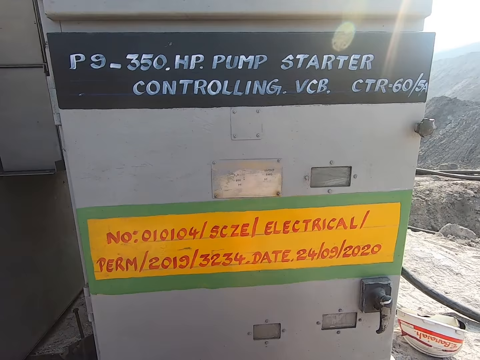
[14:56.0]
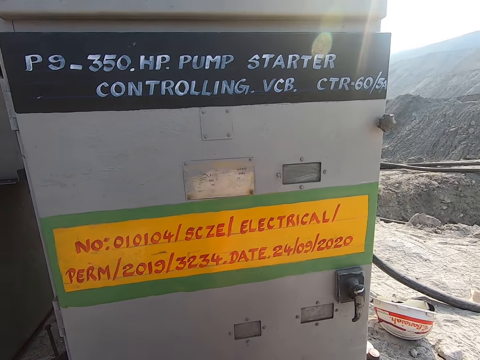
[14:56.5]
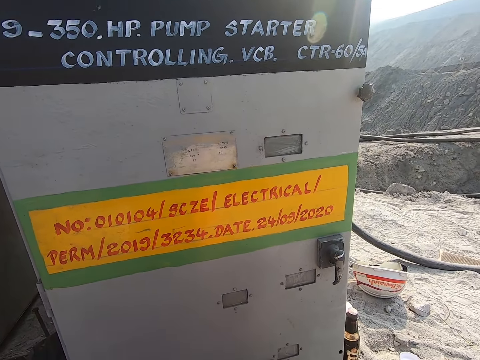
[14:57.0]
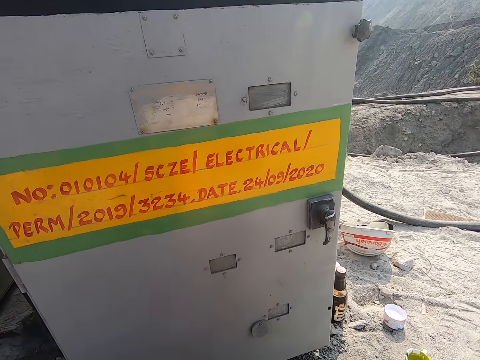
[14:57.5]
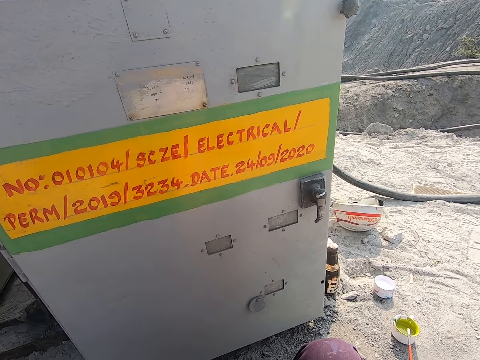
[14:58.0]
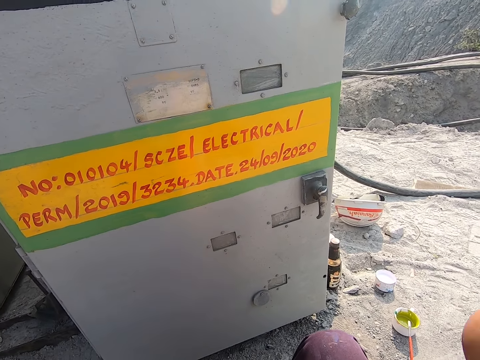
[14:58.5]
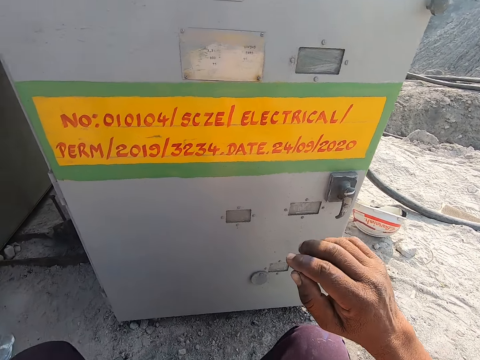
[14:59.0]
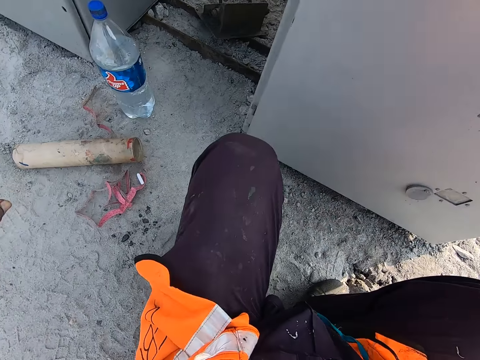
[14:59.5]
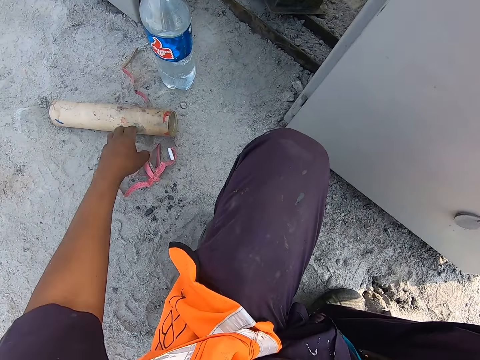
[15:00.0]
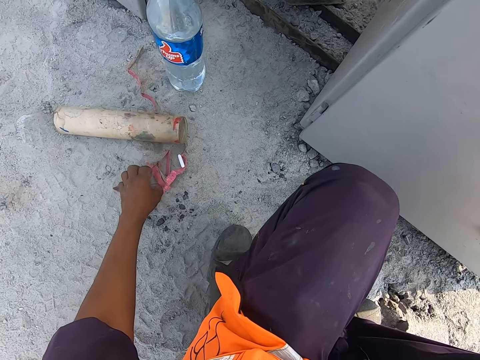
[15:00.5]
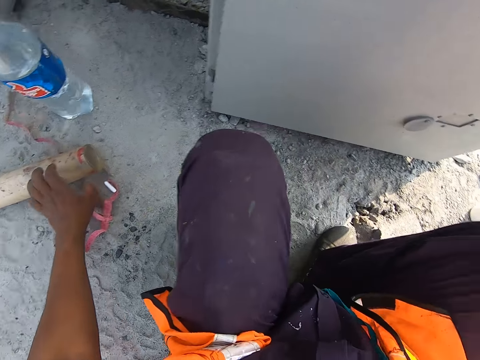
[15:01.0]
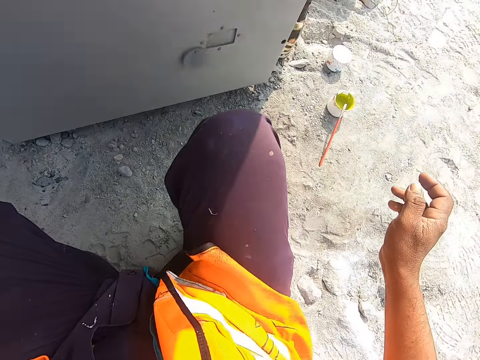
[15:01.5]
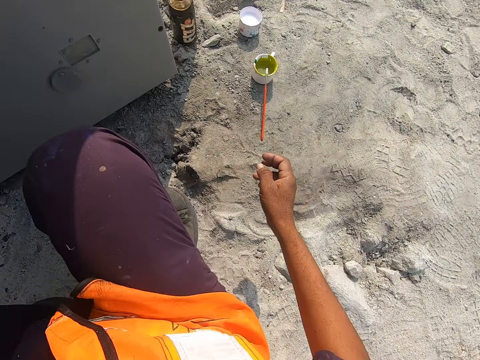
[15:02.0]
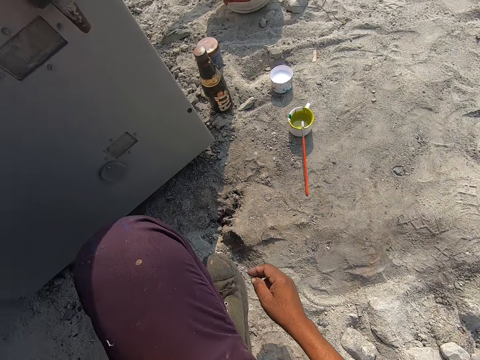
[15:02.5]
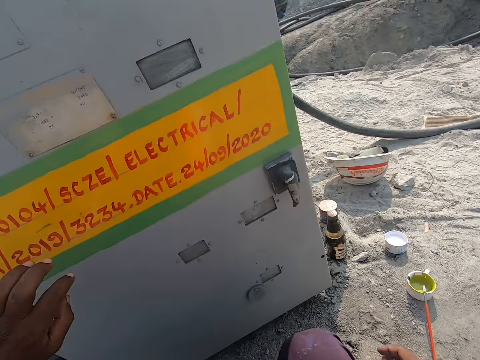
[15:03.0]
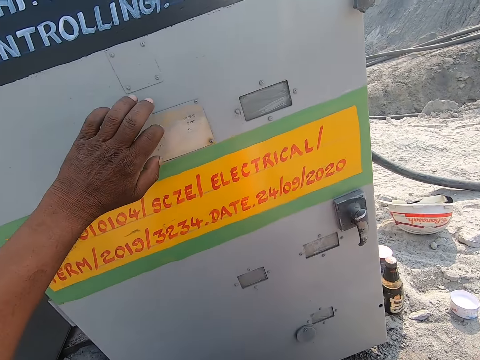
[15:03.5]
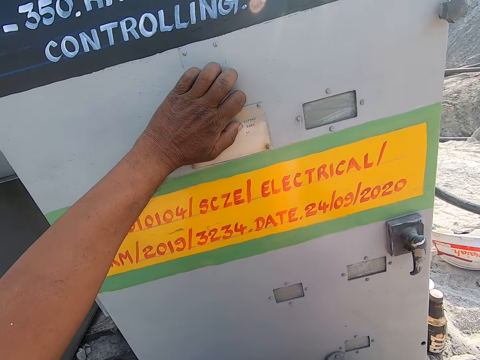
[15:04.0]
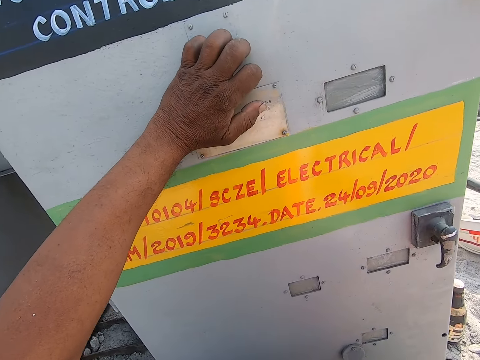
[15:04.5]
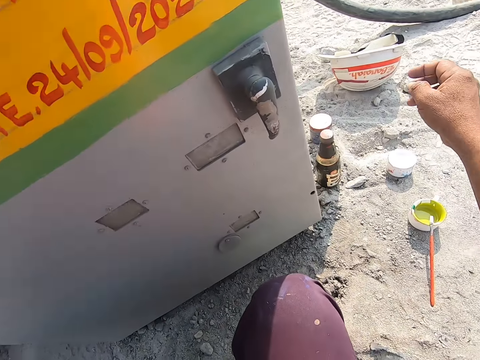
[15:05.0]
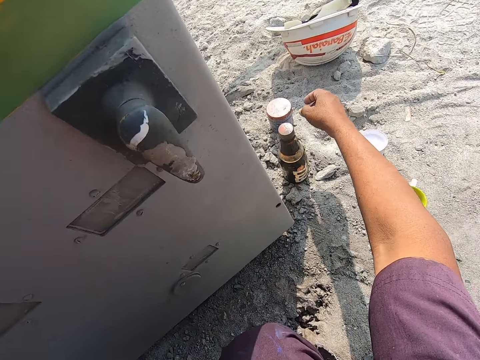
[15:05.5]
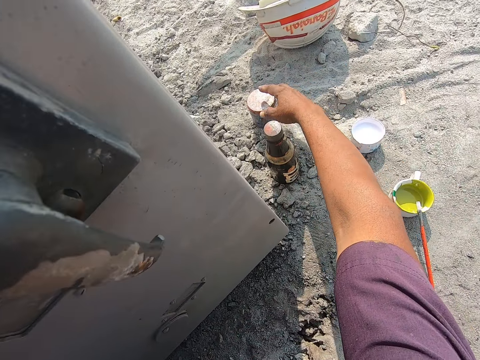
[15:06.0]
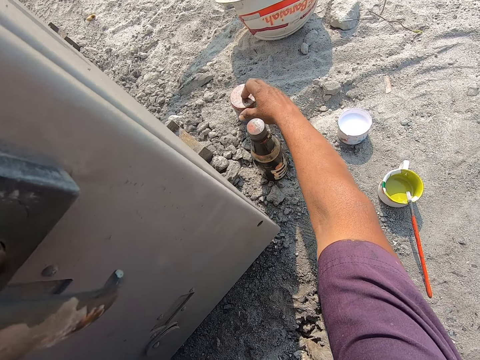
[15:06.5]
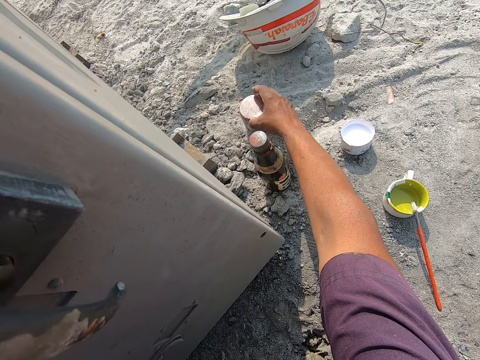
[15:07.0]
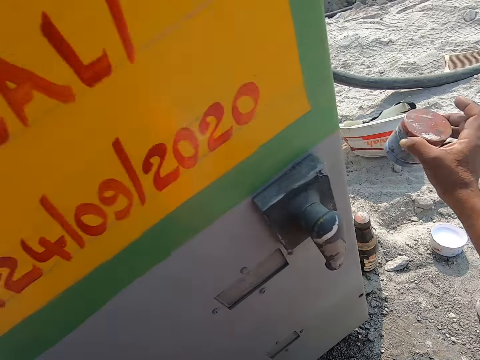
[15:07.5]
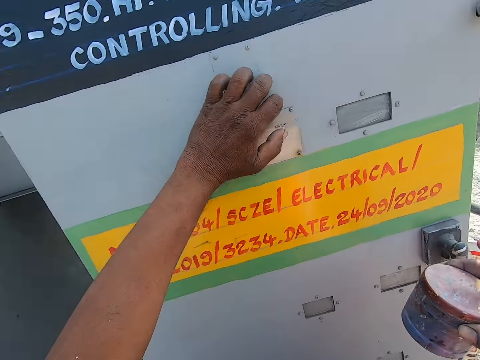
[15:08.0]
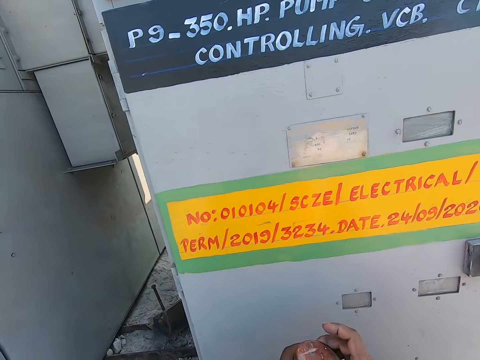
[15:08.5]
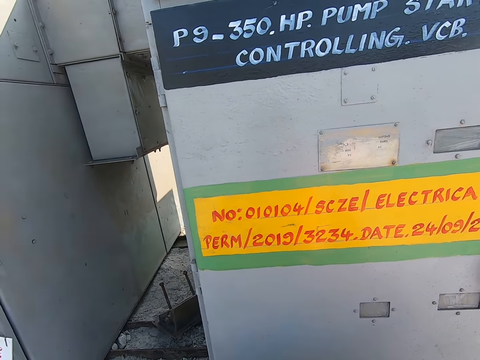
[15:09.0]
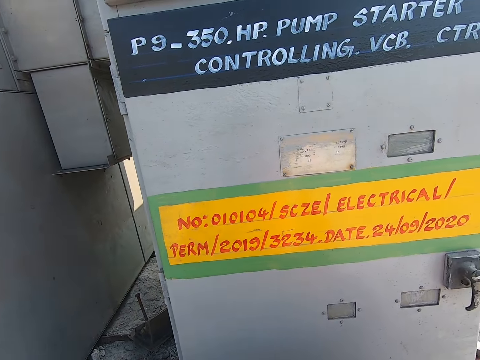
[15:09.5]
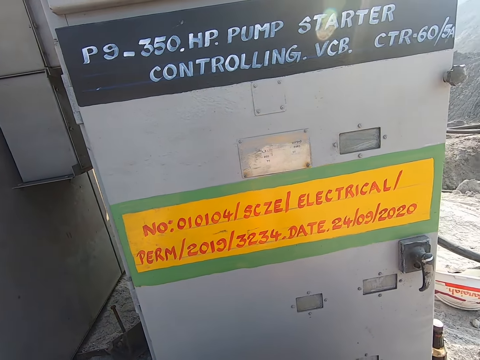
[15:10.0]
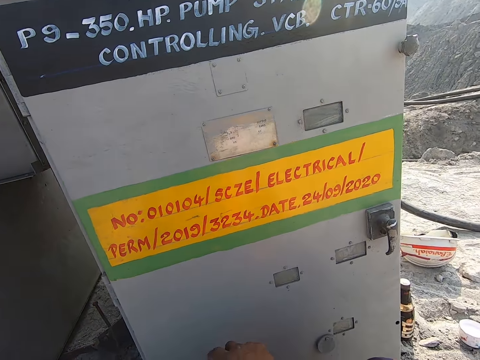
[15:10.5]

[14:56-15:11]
The camera wearer moves his right hand. He holds the hp pump starter or gasoline pump with his left hand. He picks up the container on the ground.

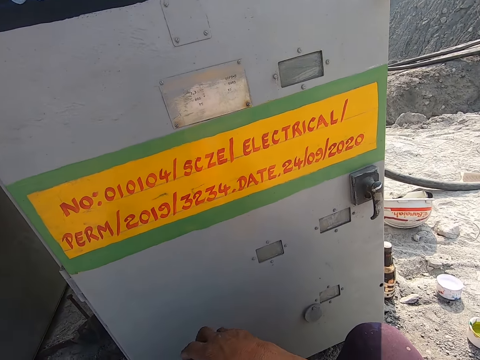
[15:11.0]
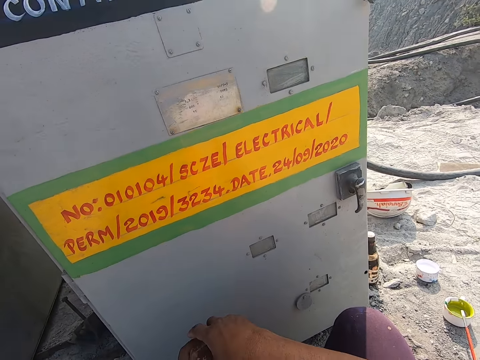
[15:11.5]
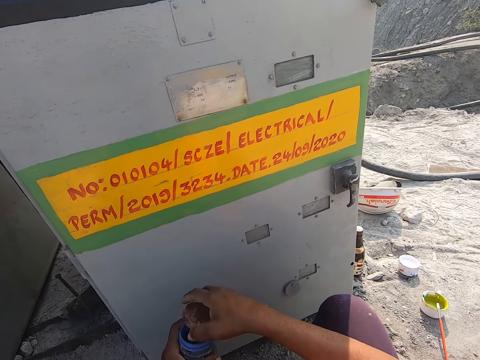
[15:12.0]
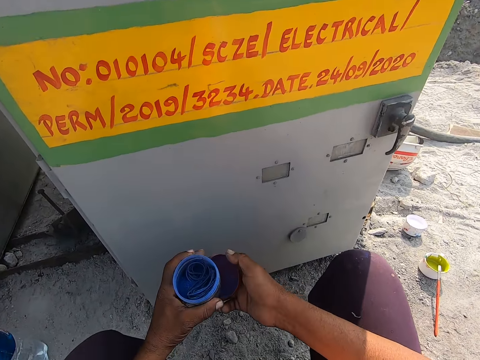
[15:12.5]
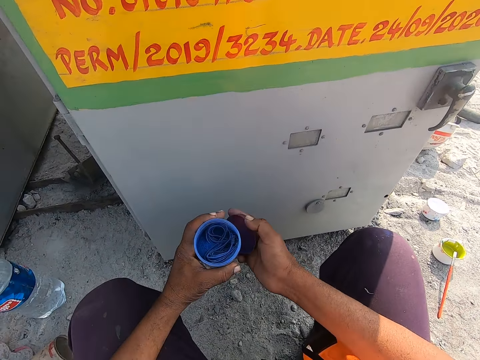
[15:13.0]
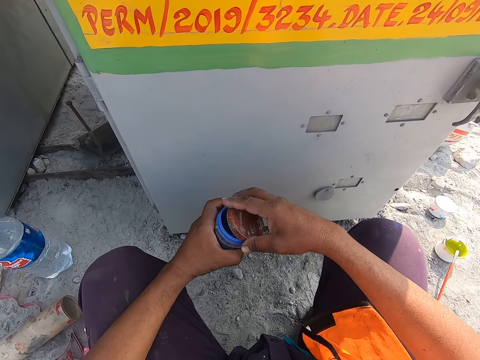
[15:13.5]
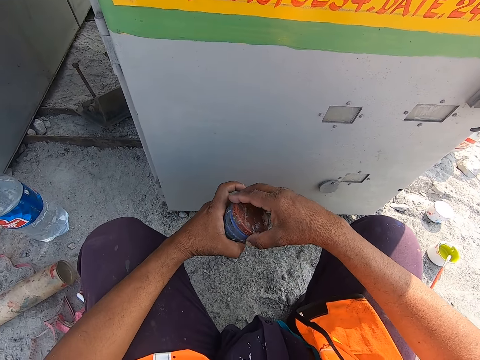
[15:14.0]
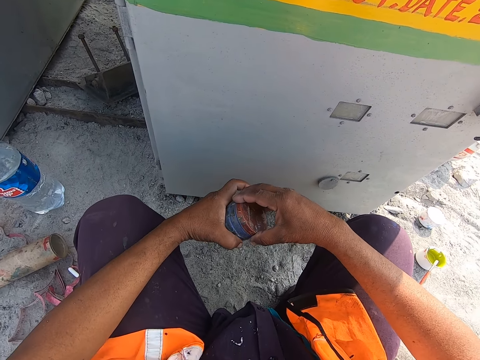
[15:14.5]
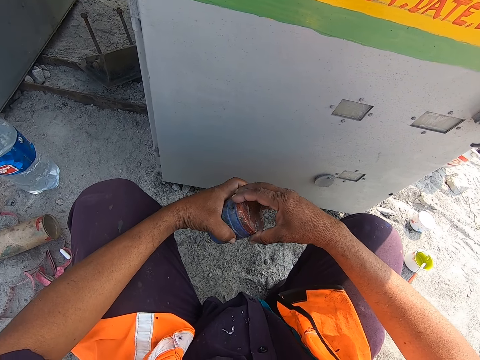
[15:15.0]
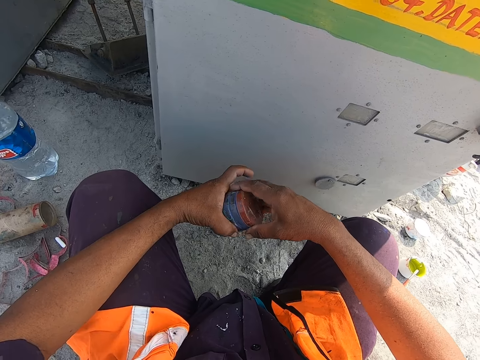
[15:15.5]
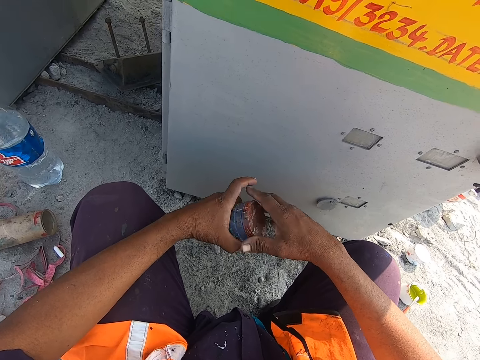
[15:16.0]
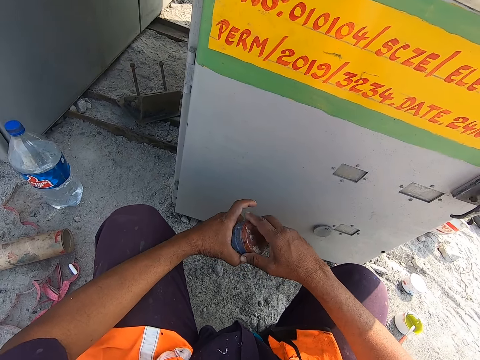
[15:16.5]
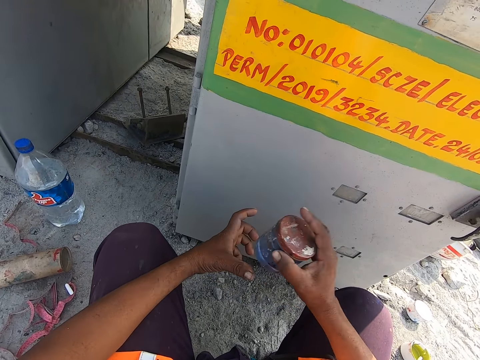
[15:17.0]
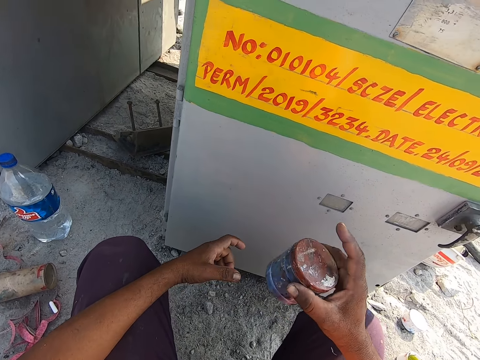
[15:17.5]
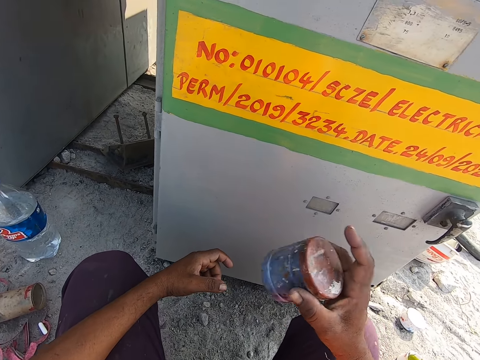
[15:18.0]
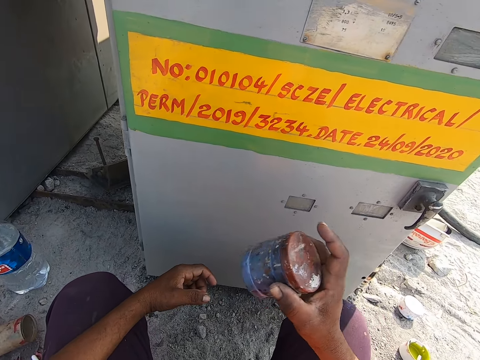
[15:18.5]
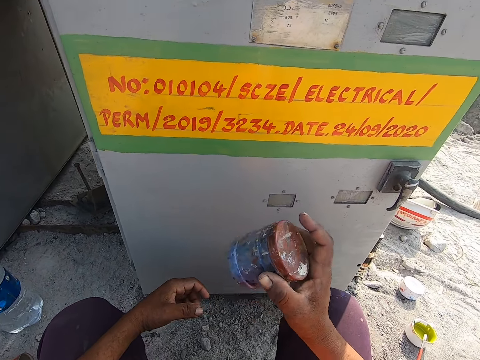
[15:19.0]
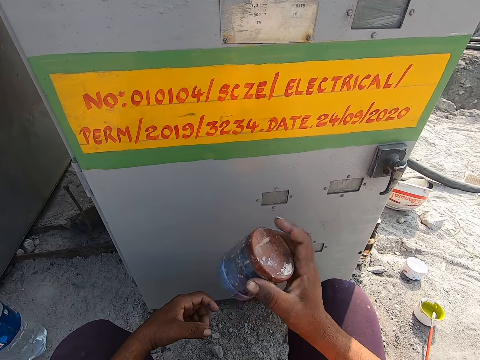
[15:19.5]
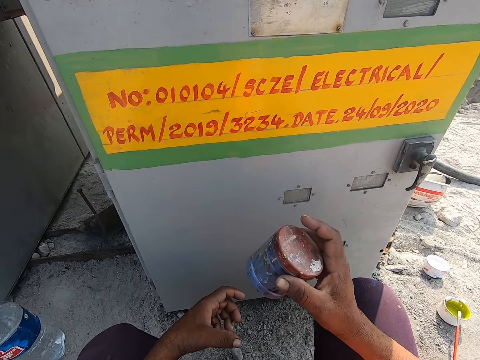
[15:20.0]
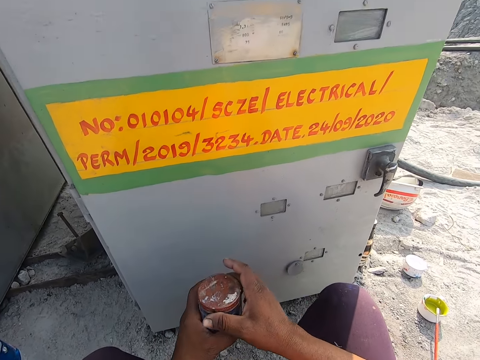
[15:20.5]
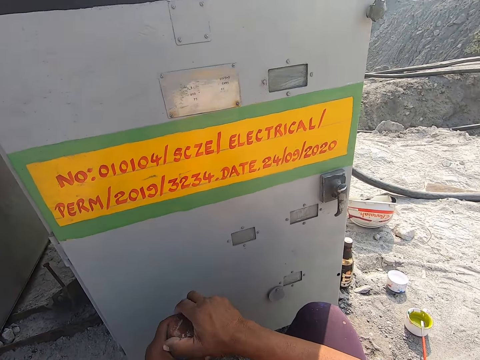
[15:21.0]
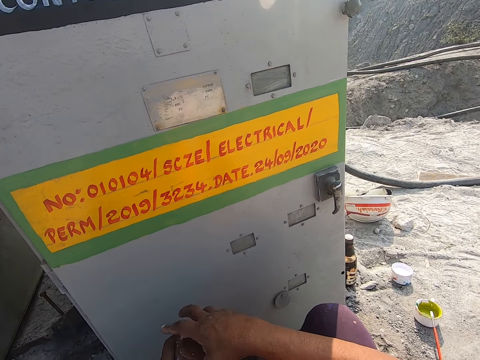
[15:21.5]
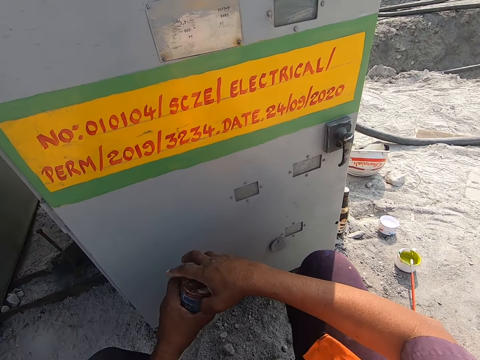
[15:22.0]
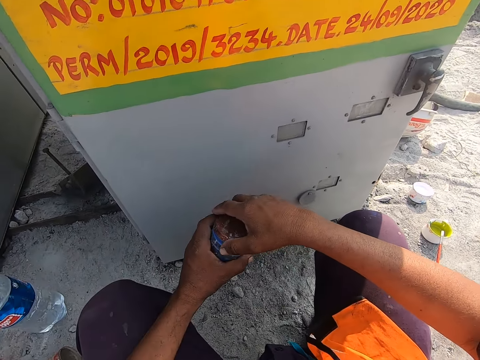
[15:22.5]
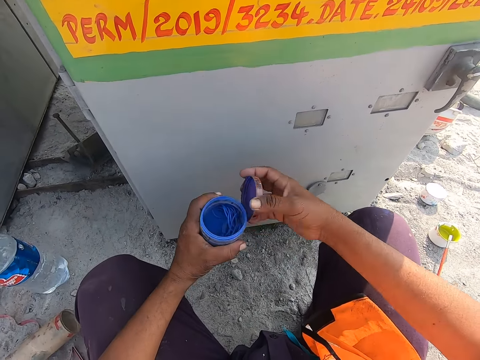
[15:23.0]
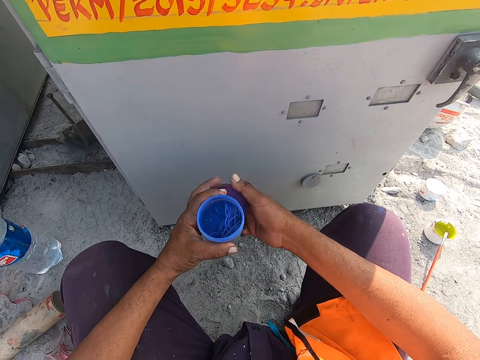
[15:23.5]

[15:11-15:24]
The camera wearer opens the container with his hands. He closes the container with his hands. He shakes the container with his right hand. He opens the container with his hands.
